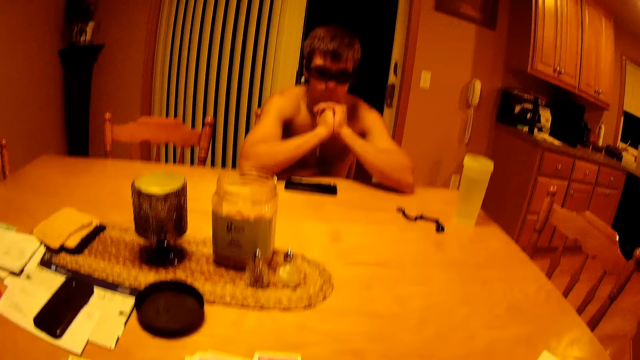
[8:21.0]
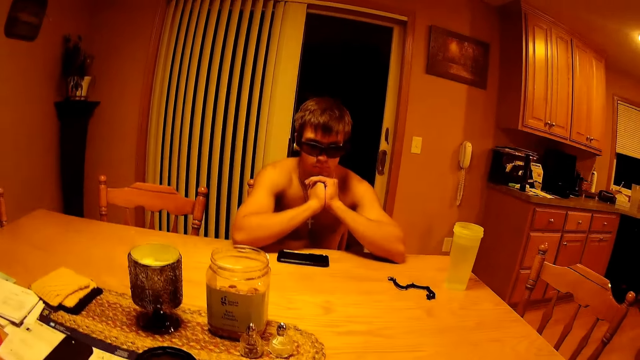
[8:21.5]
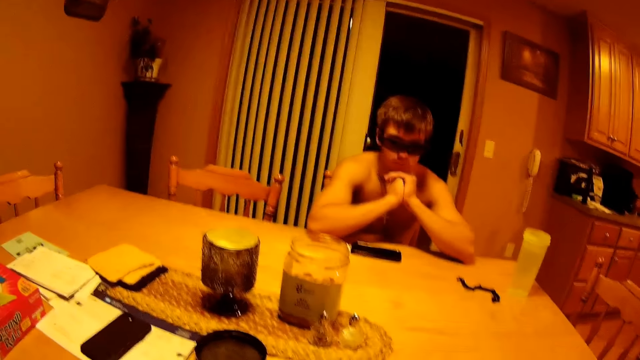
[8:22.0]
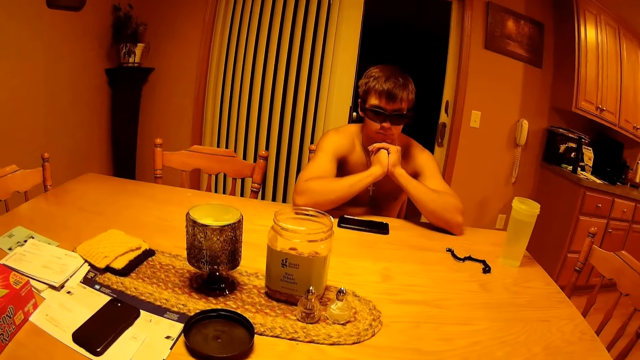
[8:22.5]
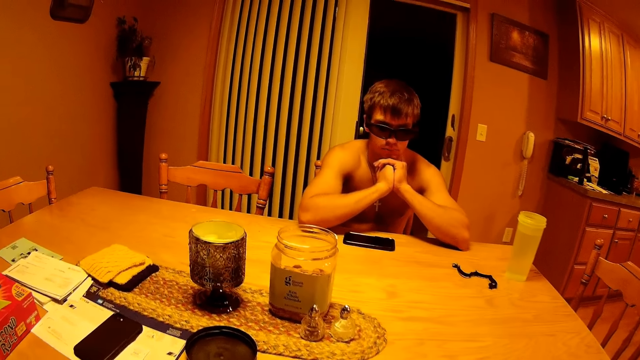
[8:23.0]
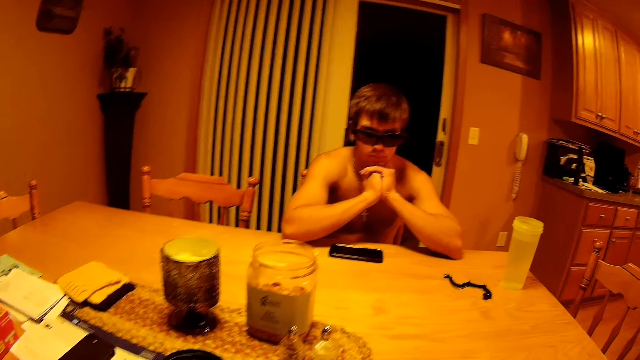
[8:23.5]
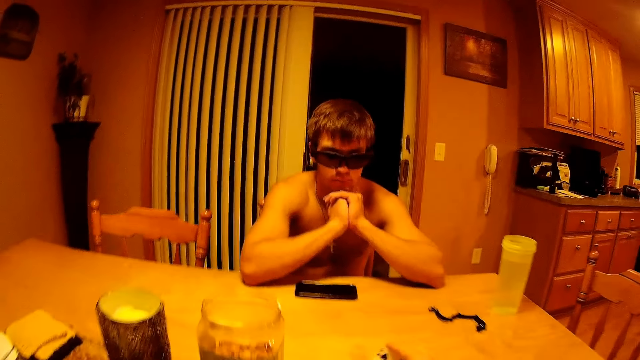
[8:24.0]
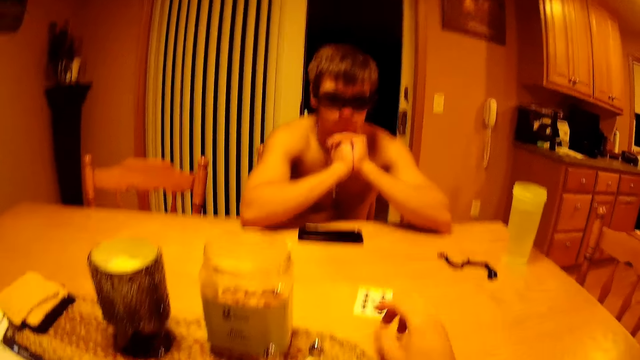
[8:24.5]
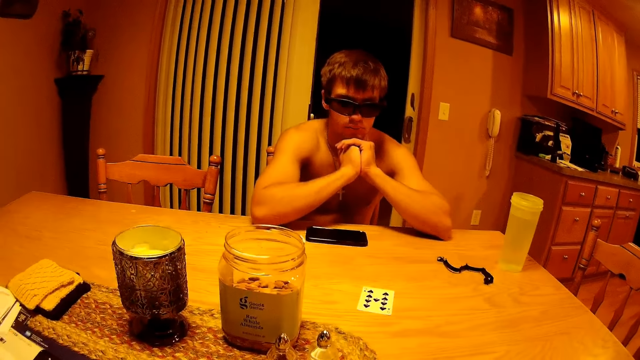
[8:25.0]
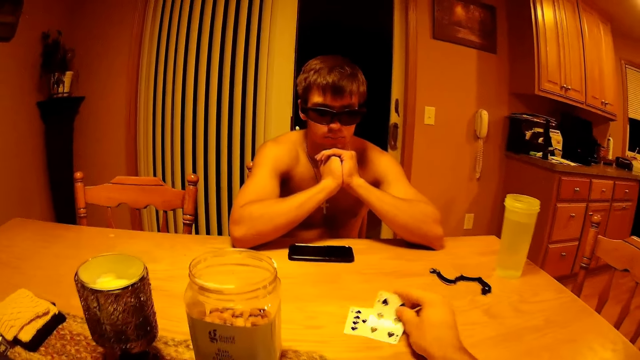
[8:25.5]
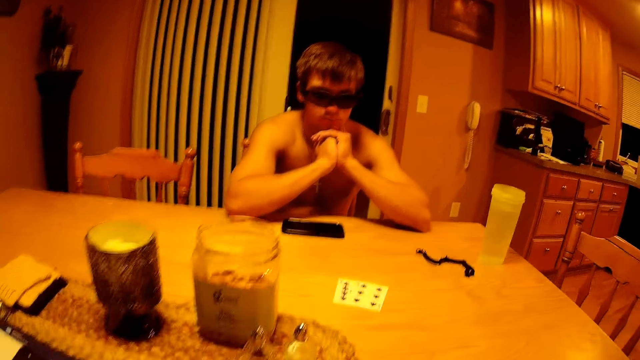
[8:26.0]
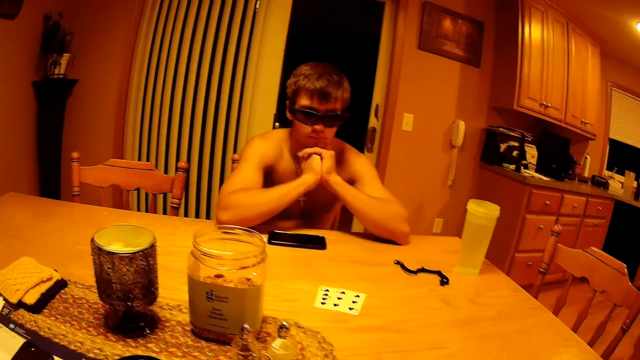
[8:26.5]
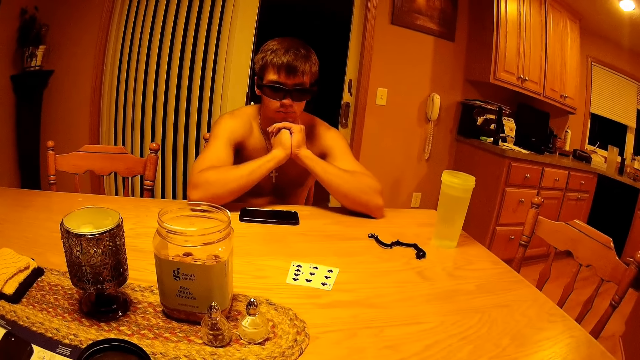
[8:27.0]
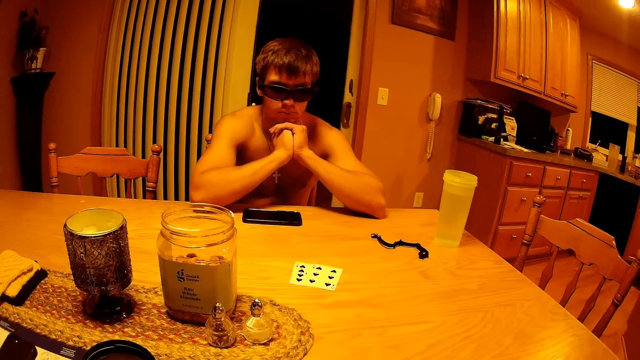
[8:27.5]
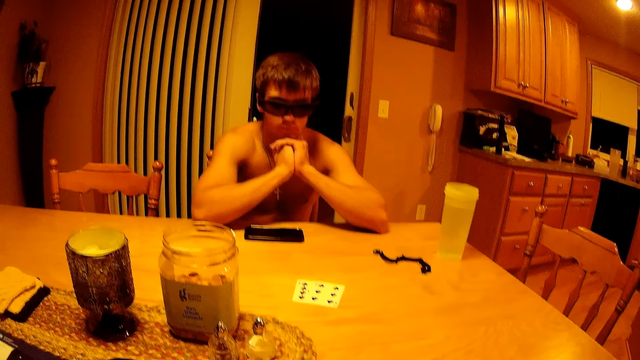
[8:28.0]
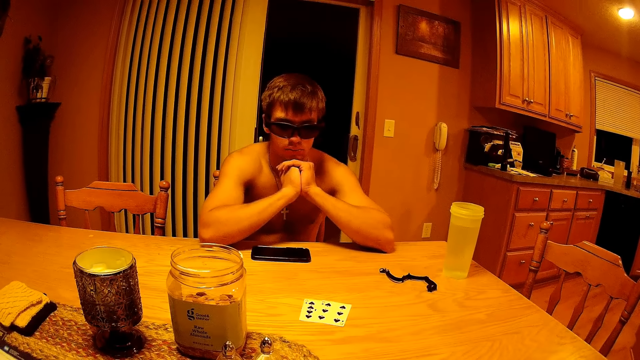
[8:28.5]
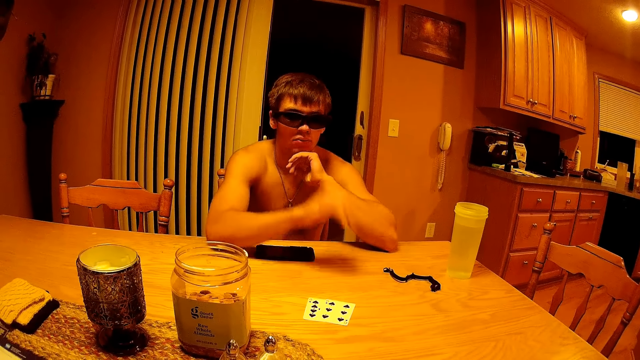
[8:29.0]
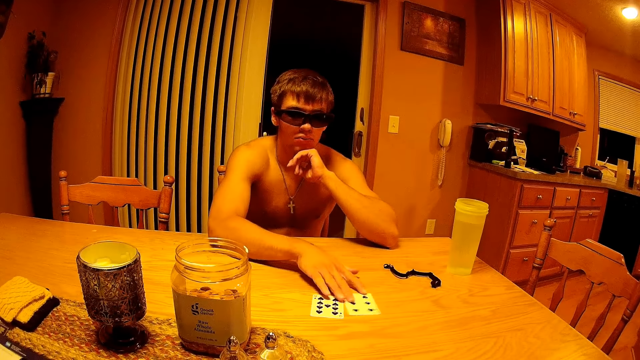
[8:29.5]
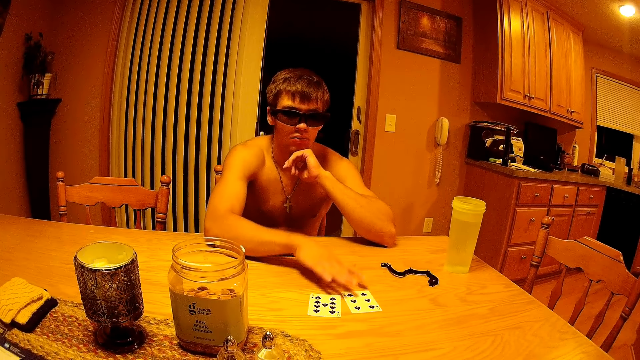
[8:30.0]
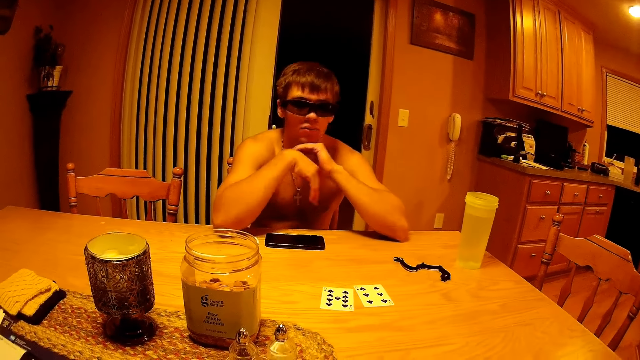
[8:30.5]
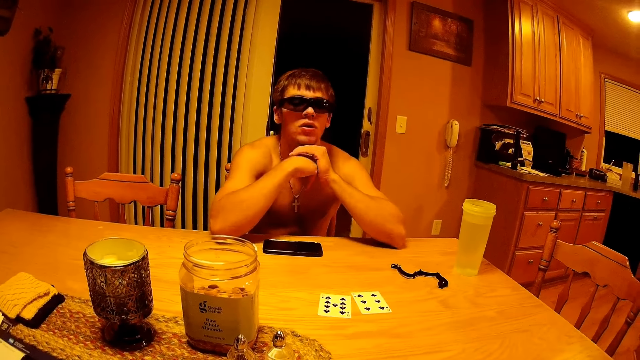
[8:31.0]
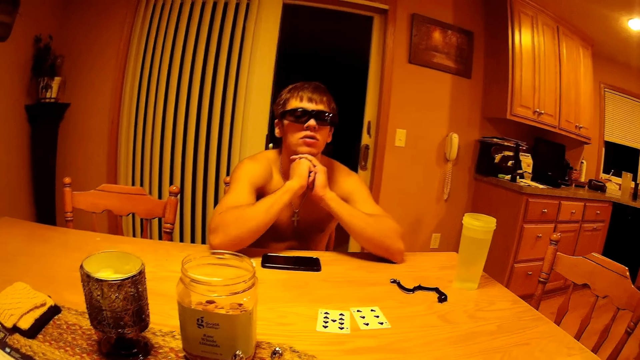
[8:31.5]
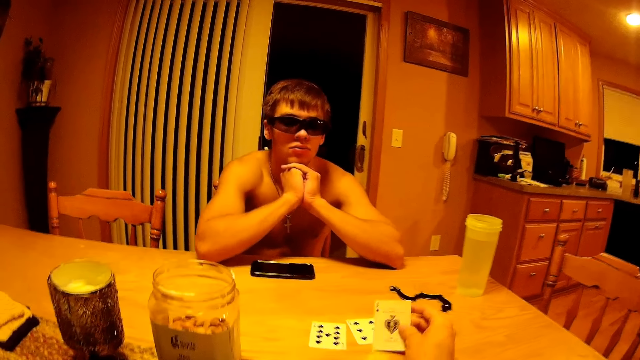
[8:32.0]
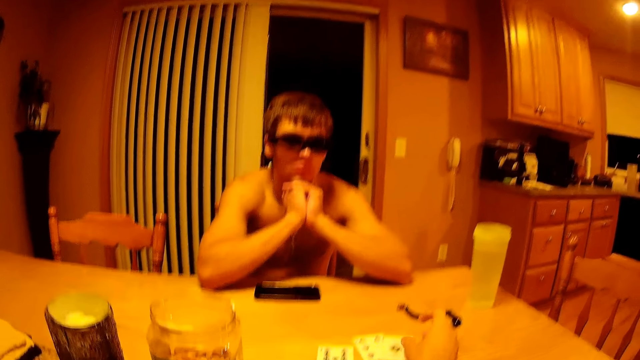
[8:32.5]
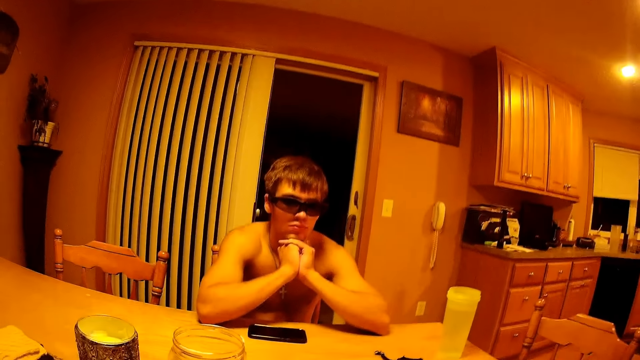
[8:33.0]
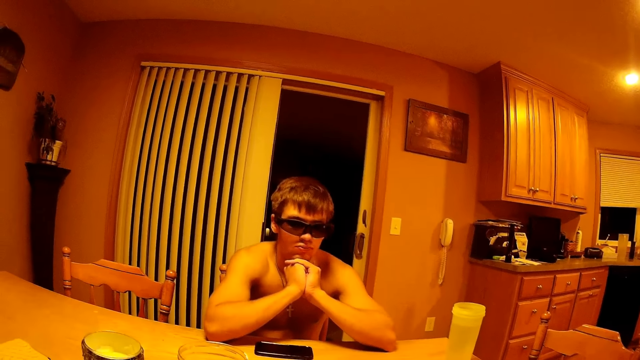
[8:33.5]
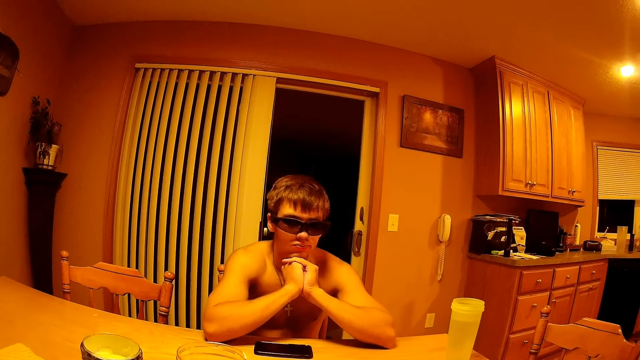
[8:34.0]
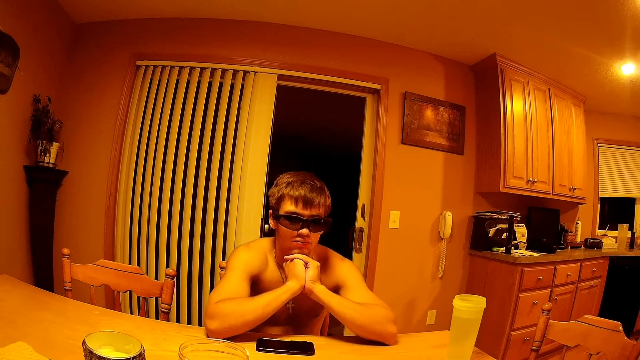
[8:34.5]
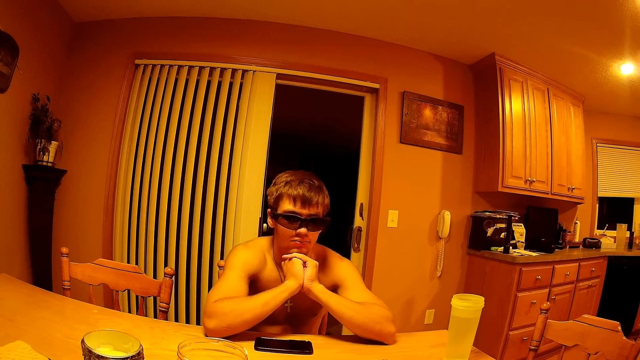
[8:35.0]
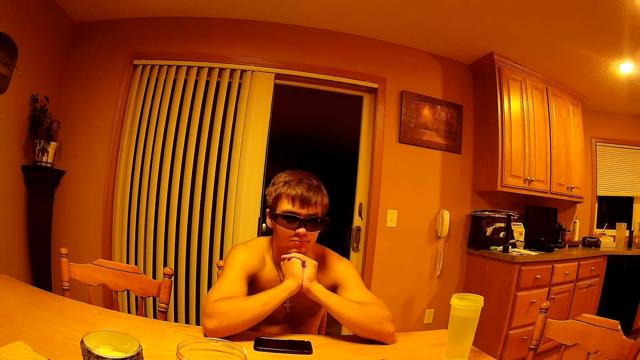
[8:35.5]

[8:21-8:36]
The camera wearer places a card on the table. They do so again. A man spreads the cards. The camera wearer places a card on the table.

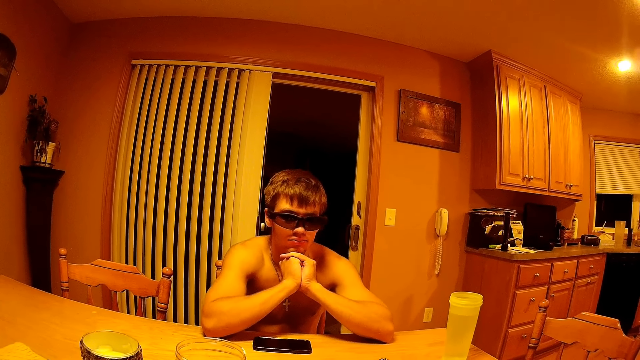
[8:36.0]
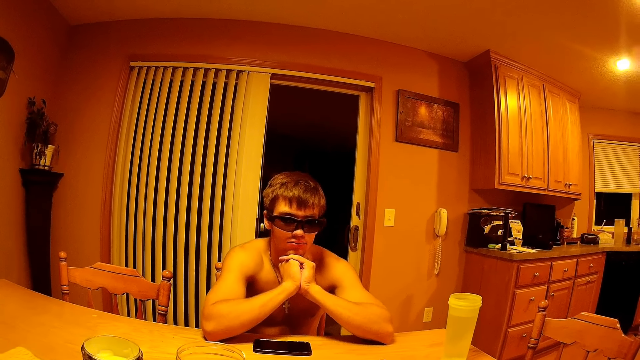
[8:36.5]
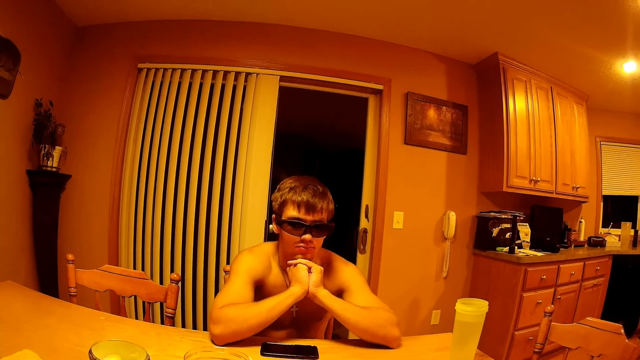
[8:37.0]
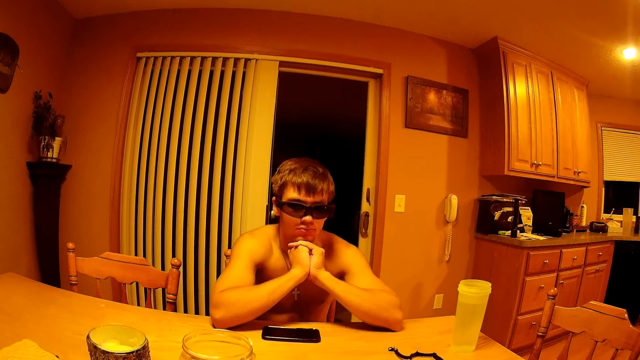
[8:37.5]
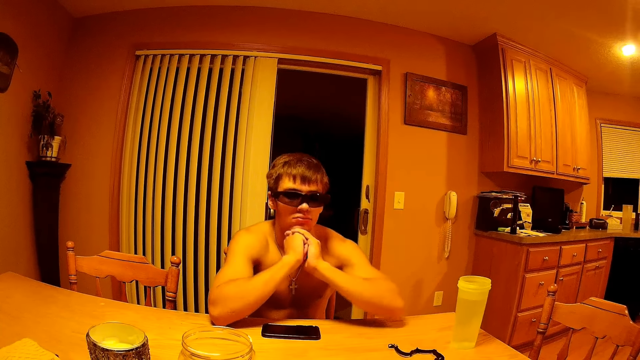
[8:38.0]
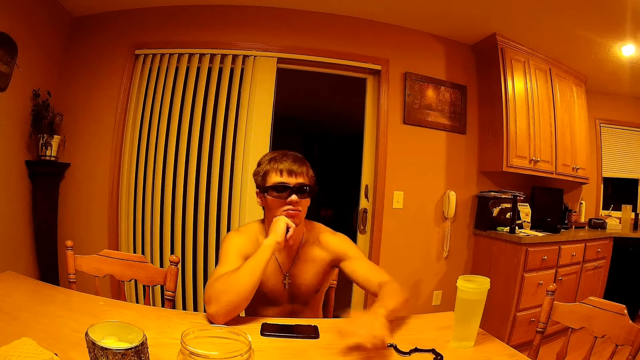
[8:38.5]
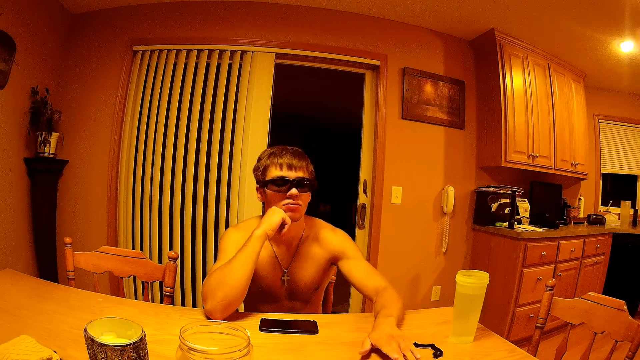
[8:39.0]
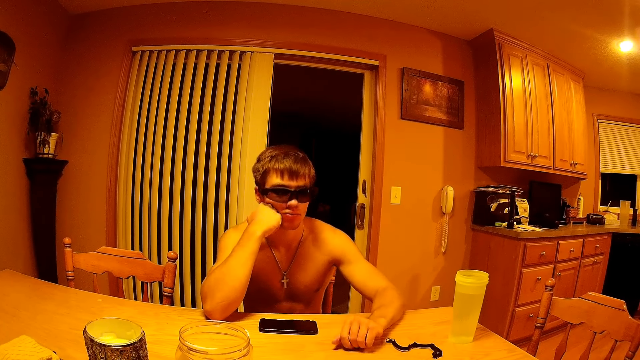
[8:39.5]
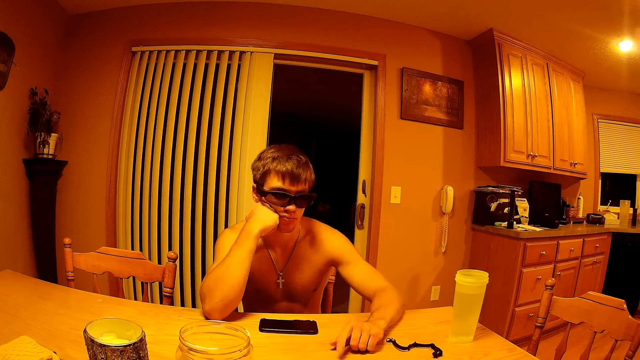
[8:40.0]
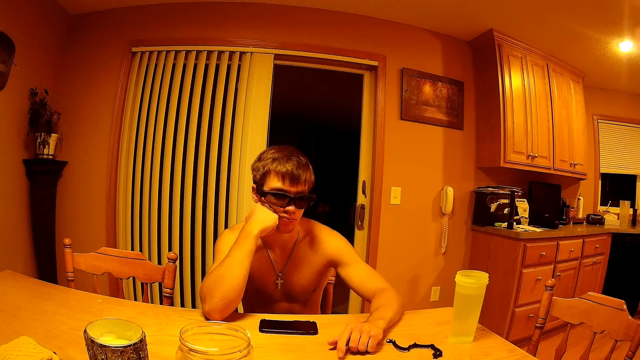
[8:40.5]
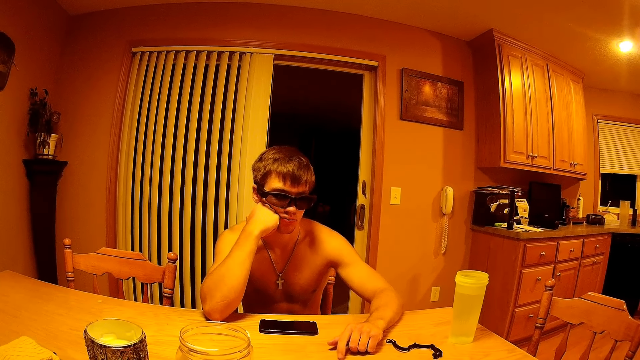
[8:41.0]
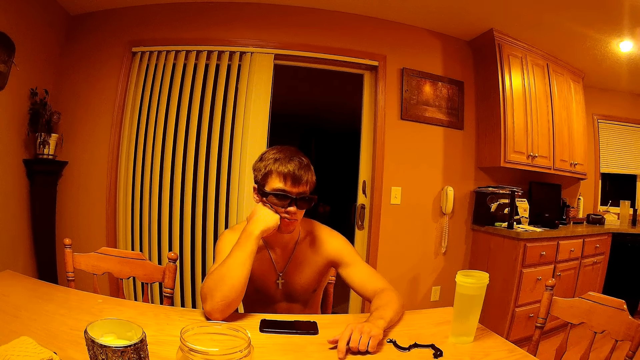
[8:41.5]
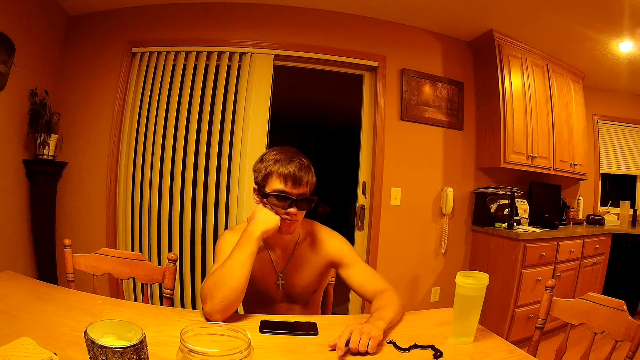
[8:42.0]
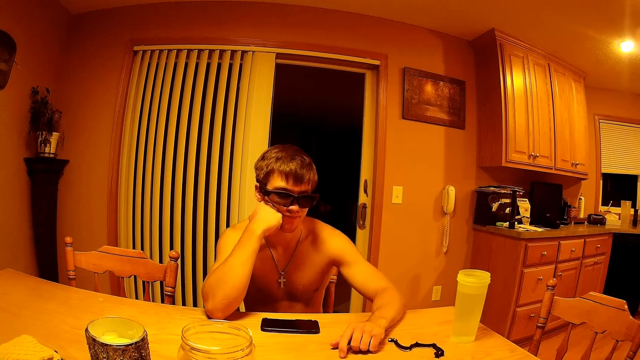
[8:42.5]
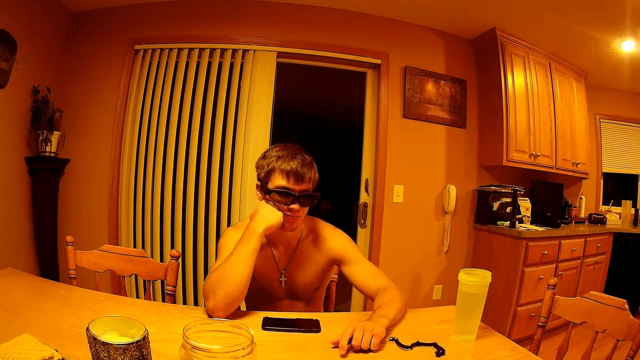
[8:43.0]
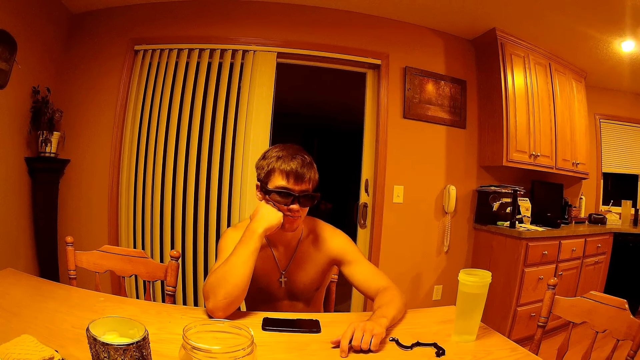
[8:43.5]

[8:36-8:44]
A man touches the cards on the table. The man taps the table with a finger.
